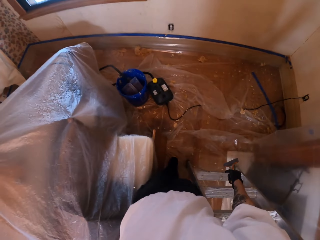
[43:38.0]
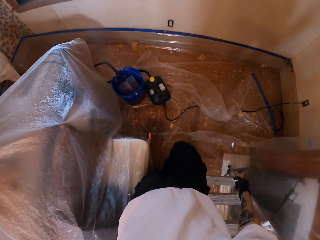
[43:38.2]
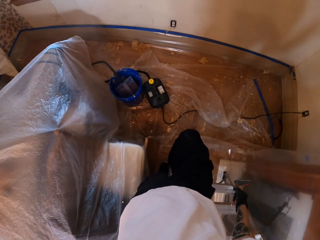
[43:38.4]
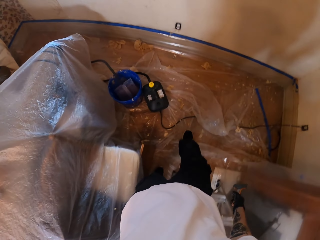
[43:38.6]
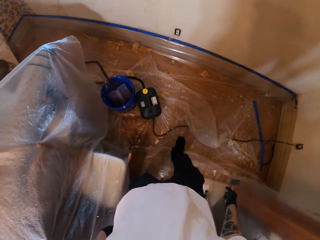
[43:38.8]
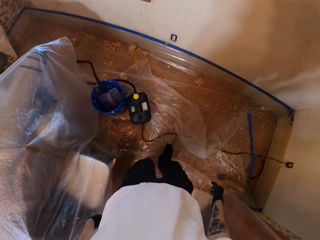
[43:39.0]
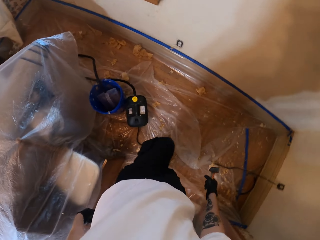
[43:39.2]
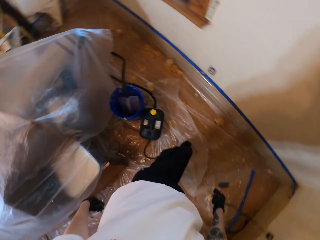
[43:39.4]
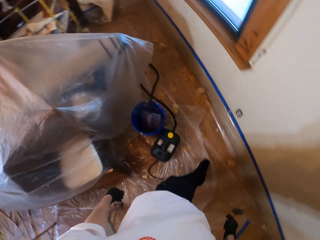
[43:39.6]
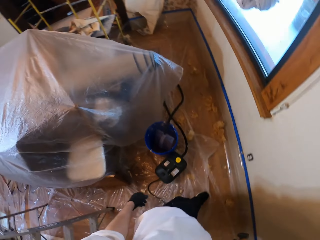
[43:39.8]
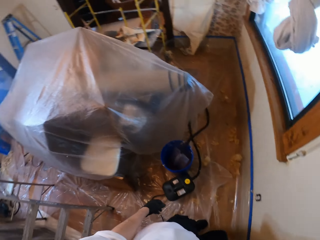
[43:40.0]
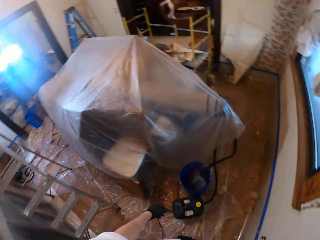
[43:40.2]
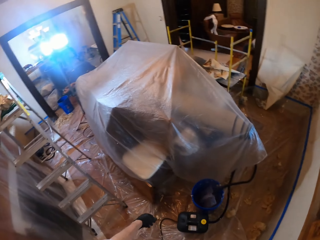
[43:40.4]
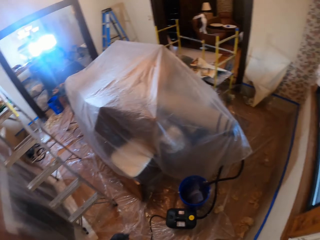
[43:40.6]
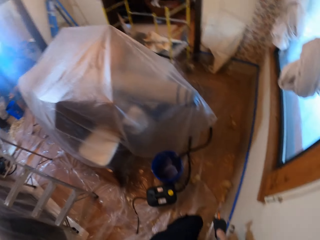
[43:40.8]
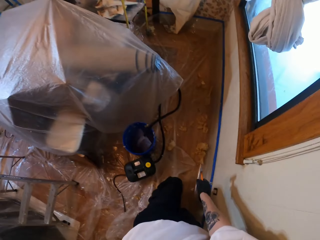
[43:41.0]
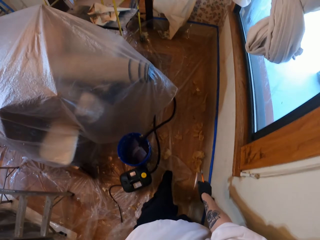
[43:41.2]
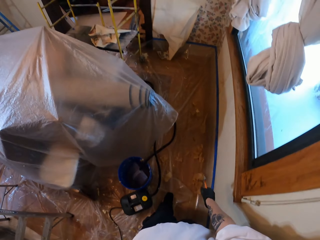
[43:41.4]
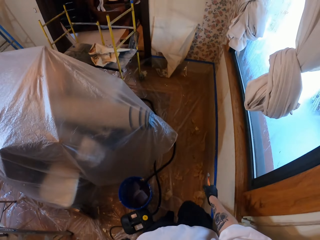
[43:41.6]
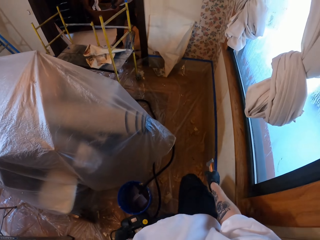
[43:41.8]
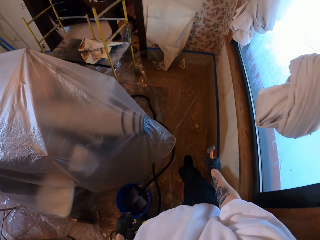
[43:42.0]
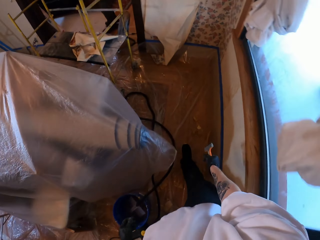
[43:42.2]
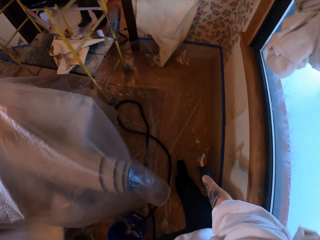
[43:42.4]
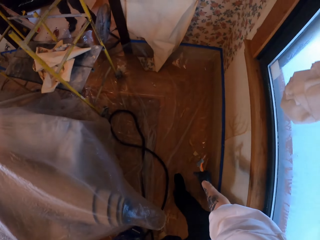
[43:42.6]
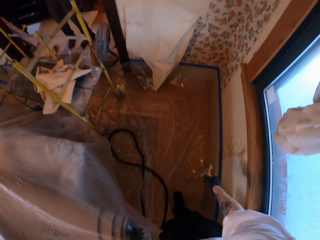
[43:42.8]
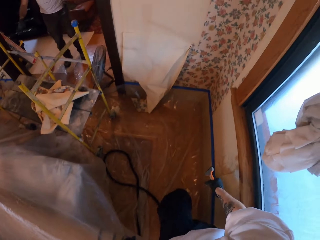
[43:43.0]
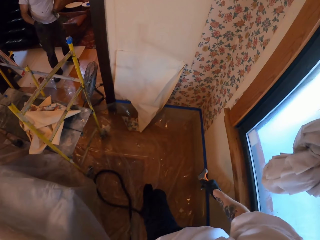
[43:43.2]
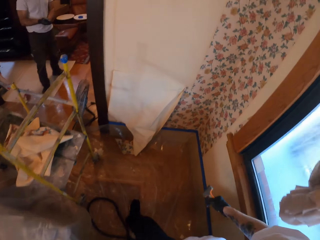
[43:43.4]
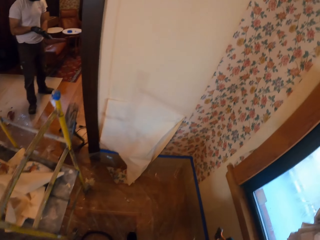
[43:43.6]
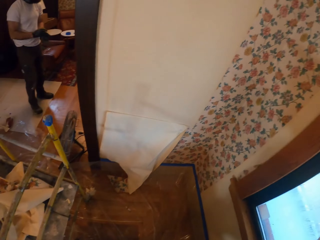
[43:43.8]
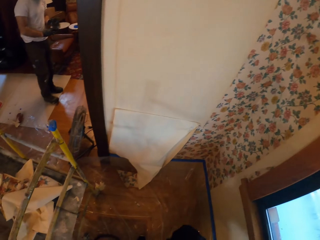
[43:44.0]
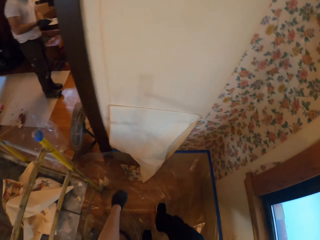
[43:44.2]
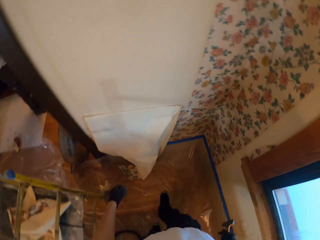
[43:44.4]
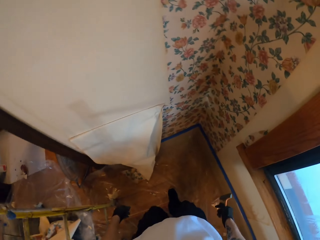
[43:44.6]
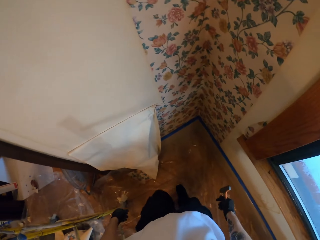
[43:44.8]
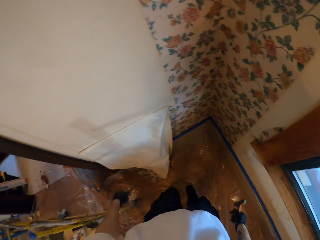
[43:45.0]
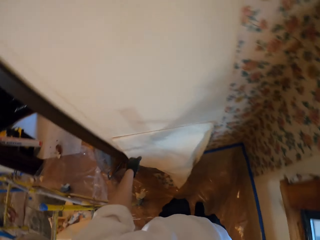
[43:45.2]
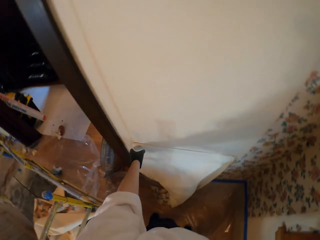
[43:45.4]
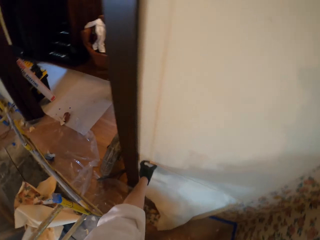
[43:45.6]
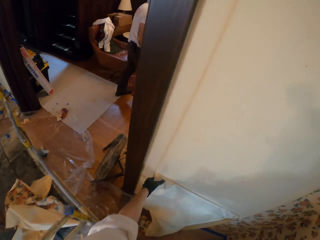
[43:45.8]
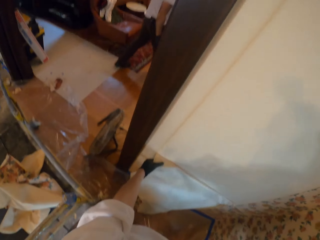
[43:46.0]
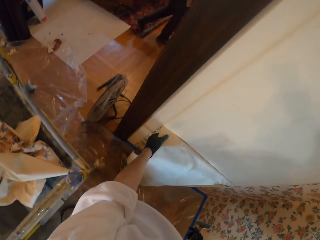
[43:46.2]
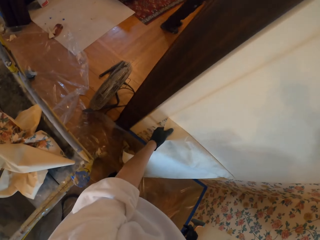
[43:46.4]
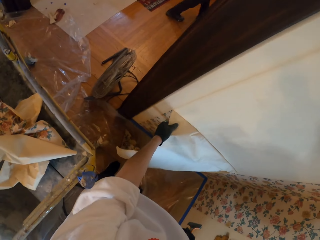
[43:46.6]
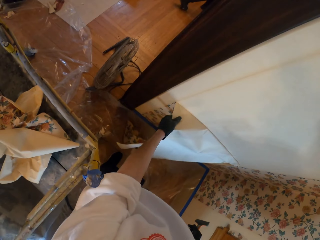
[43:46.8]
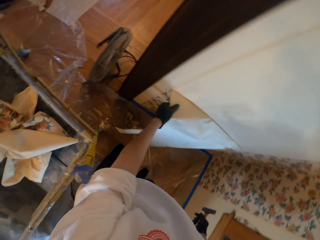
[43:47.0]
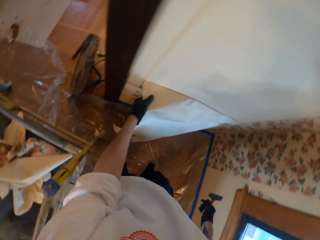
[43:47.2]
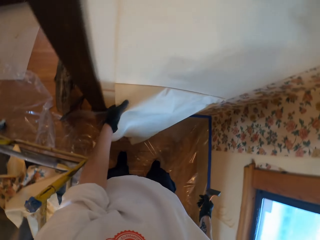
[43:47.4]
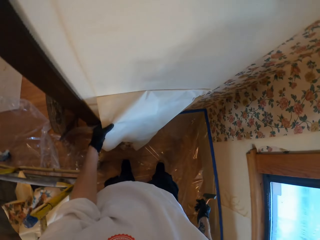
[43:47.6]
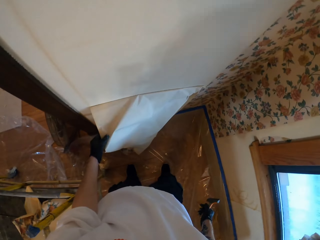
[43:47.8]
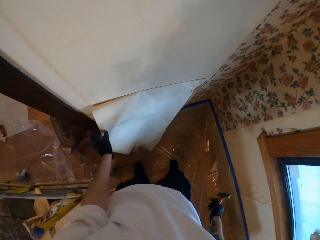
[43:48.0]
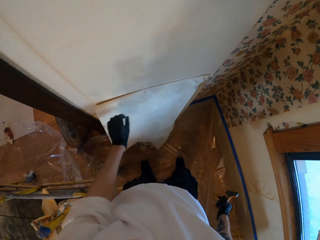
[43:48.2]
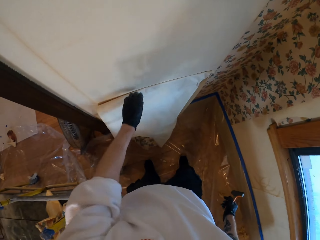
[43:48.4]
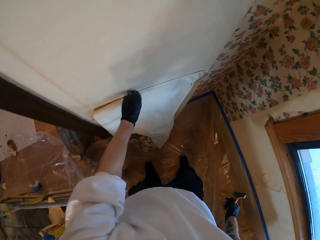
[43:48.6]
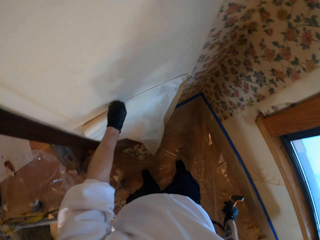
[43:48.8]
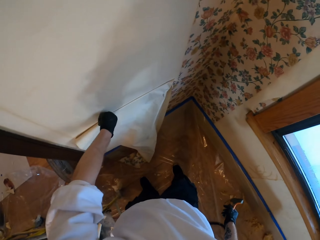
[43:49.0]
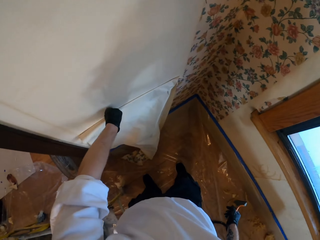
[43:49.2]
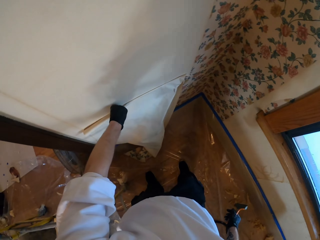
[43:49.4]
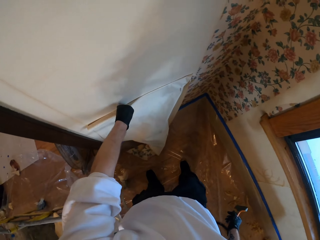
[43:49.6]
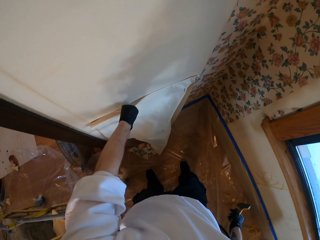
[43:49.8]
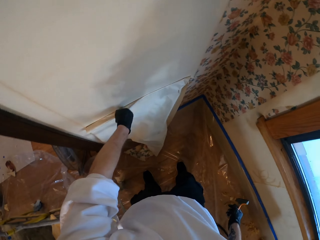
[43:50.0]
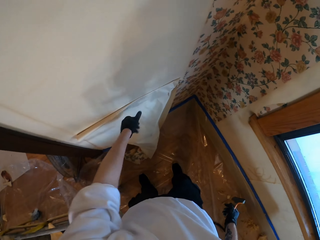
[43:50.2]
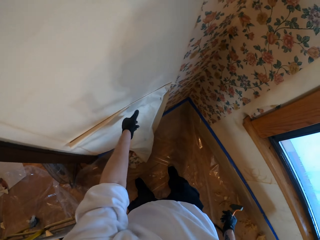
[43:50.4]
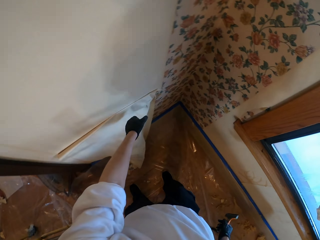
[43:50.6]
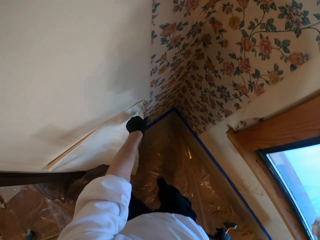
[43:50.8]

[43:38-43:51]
The camera wearer peels off a wallpaper. They hold the paper.

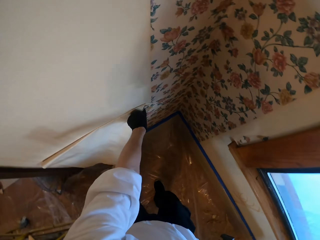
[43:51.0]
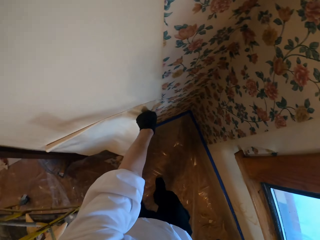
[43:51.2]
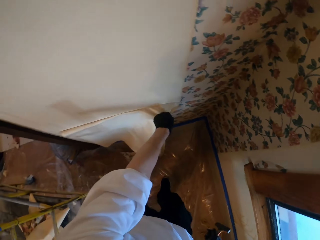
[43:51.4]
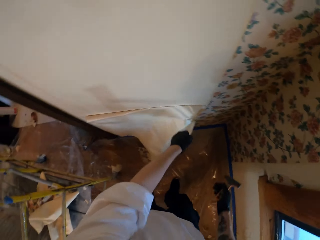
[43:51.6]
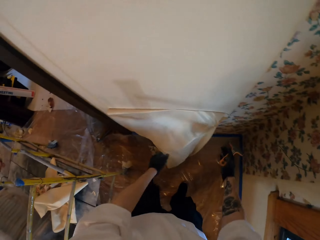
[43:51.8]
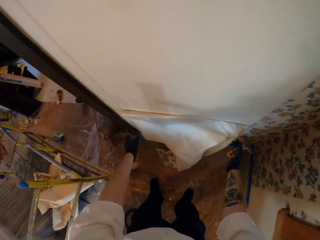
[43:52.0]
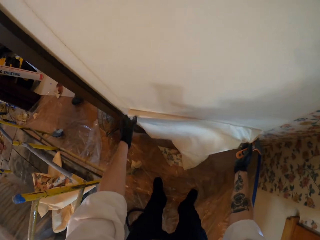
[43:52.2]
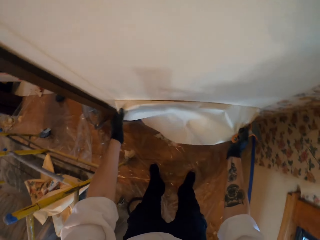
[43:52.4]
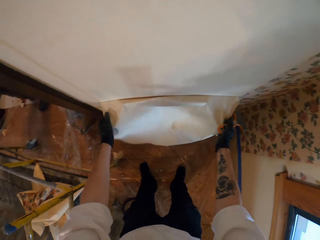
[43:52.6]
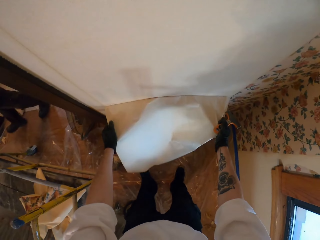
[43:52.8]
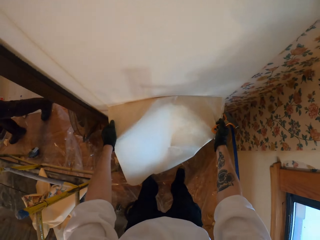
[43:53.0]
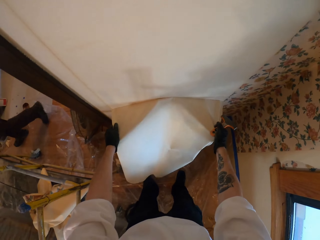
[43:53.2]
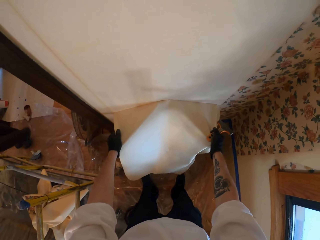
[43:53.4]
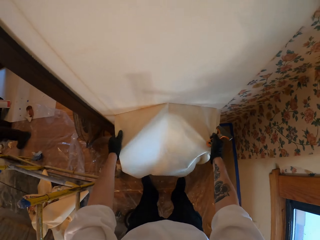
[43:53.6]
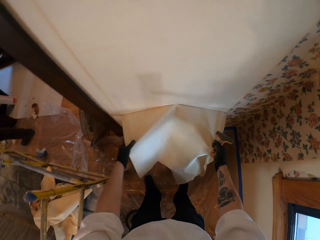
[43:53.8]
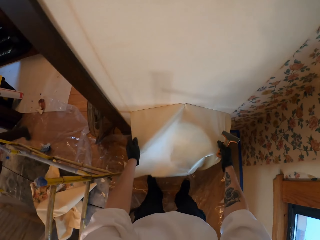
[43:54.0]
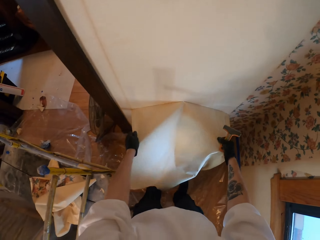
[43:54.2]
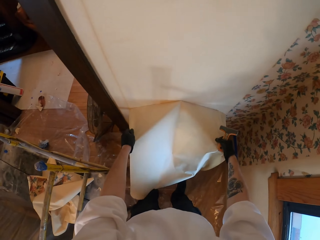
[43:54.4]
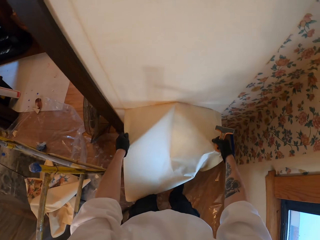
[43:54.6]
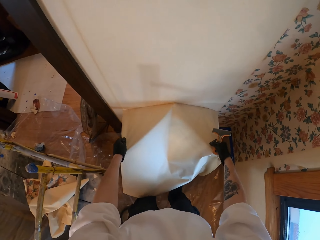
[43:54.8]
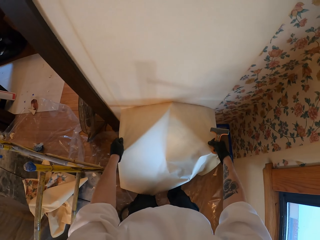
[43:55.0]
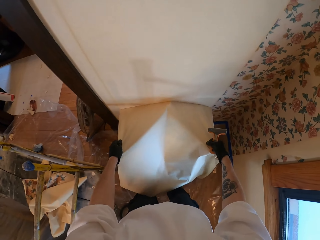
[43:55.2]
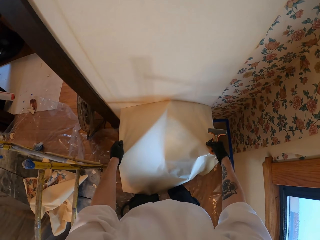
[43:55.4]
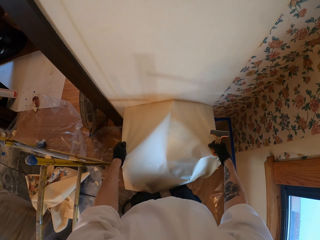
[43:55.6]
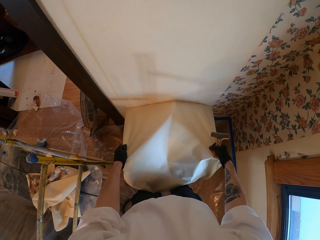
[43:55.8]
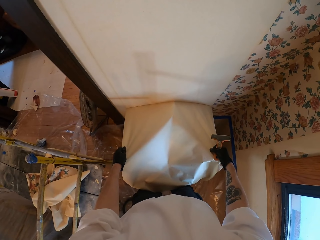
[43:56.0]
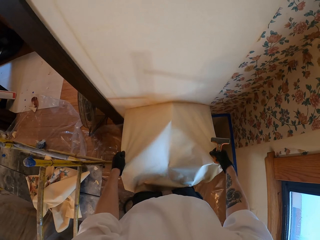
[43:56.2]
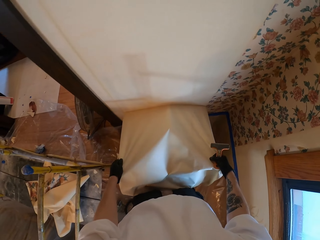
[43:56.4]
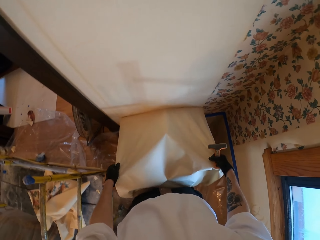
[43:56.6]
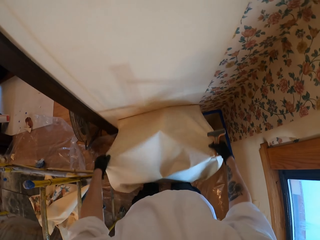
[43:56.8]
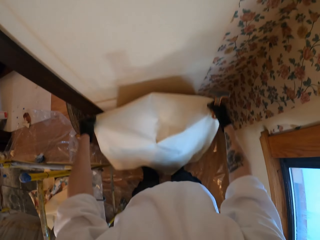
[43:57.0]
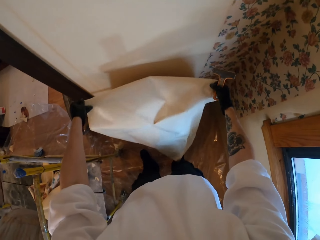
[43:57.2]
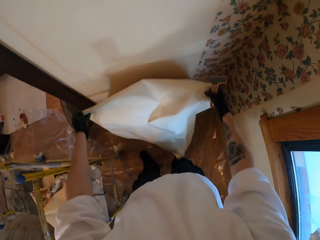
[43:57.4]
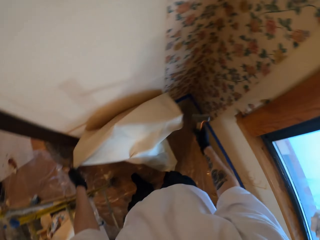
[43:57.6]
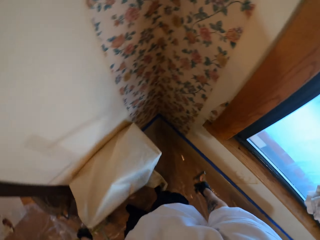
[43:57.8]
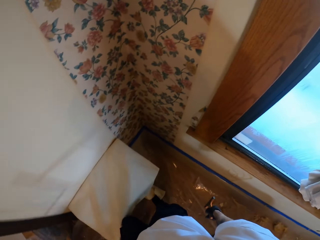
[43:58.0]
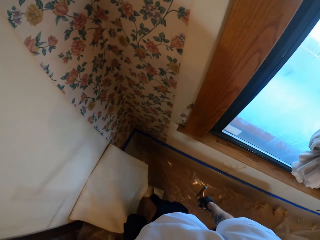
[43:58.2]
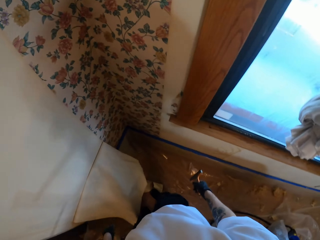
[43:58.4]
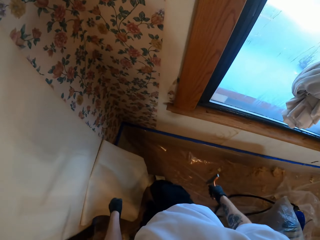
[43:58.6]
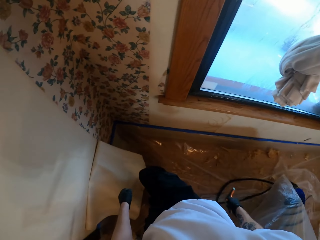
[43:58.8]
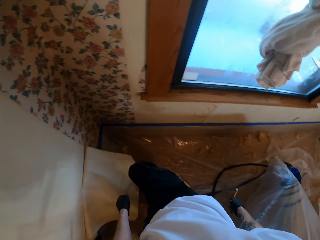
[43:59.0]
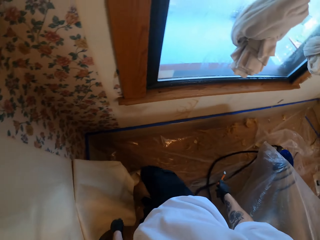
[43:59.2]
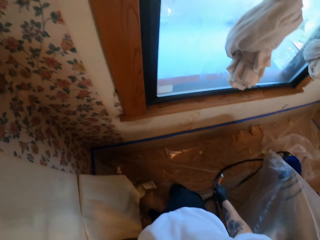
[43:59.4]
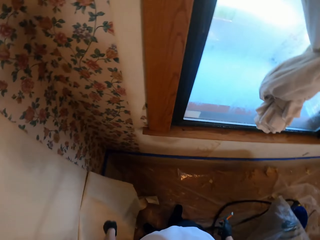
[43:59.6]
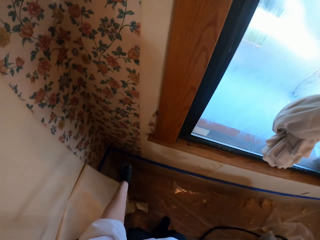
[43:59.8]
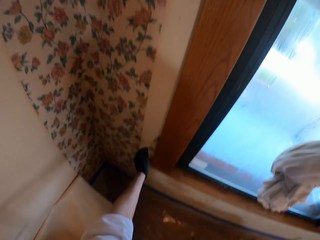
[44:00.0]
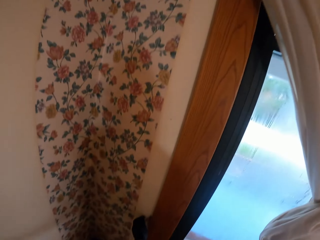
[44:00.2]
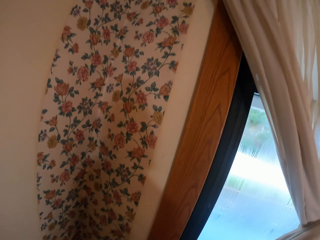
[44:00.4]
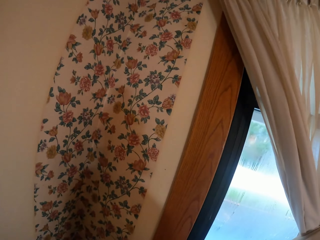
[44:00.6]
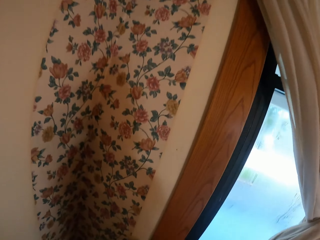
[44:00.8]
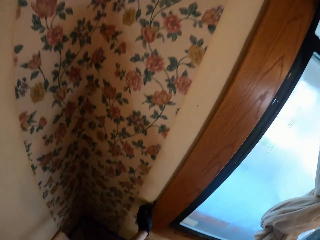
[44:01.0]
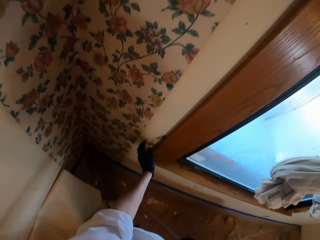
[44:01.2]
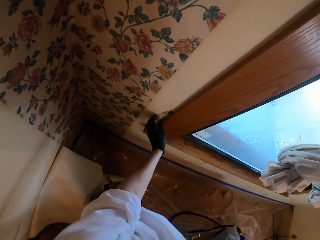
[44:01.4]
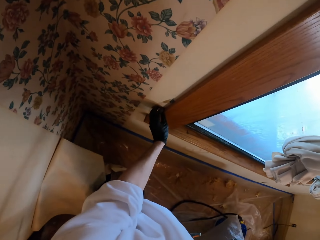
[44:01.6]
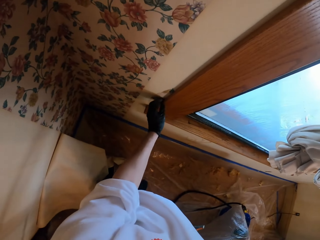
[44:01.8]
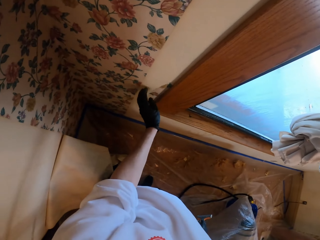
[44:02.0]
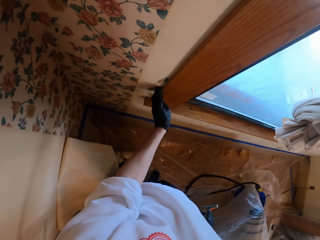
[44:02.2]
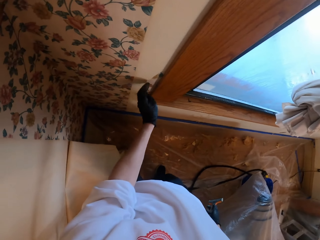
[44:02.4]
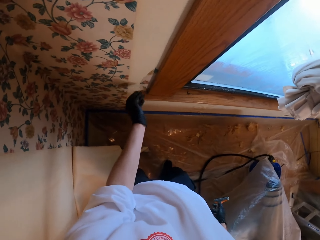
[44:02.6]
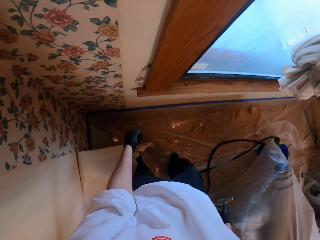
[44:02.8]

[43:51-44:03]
The camera wearer removes the paper with both hands.
